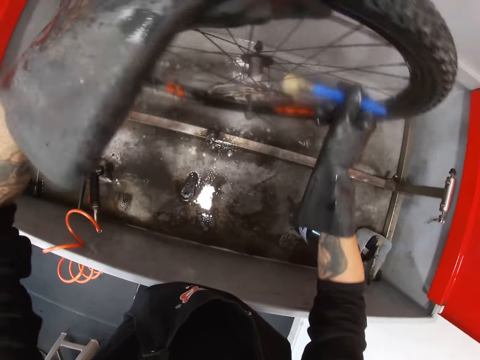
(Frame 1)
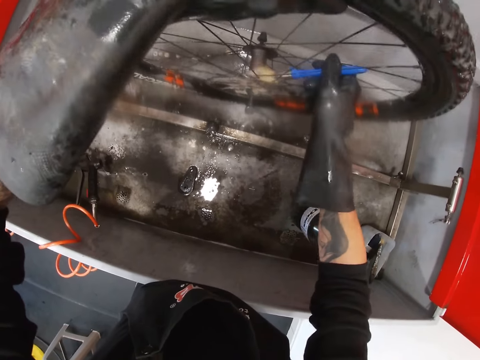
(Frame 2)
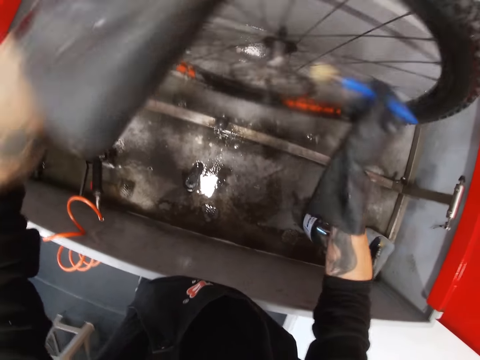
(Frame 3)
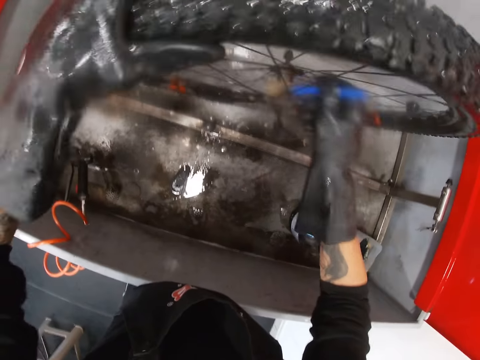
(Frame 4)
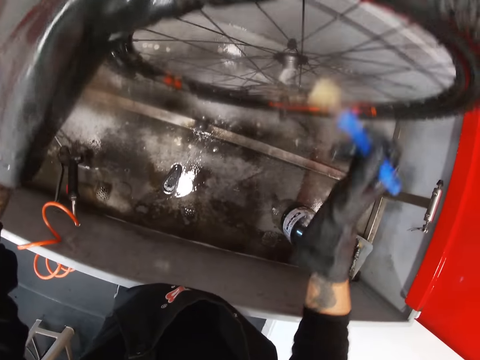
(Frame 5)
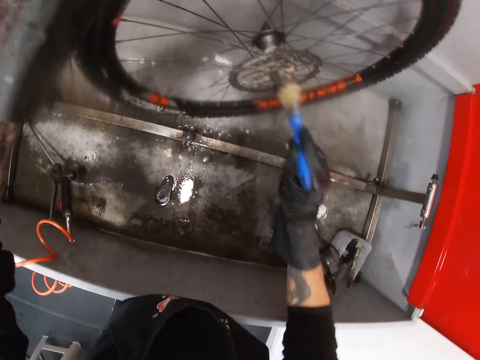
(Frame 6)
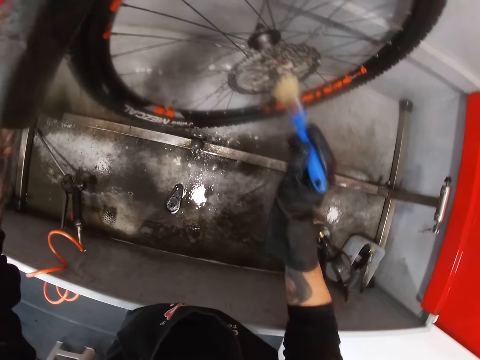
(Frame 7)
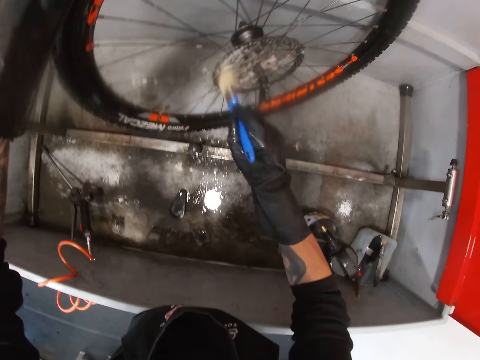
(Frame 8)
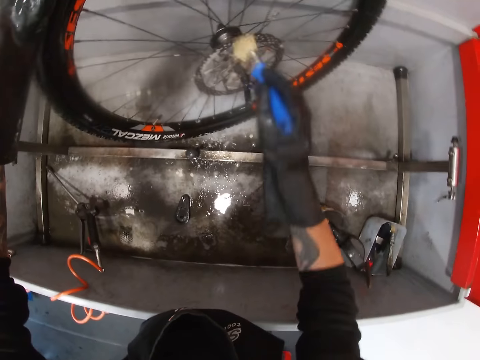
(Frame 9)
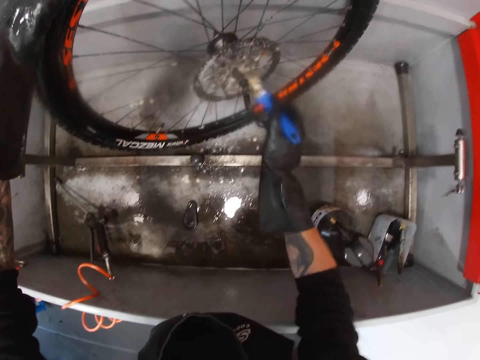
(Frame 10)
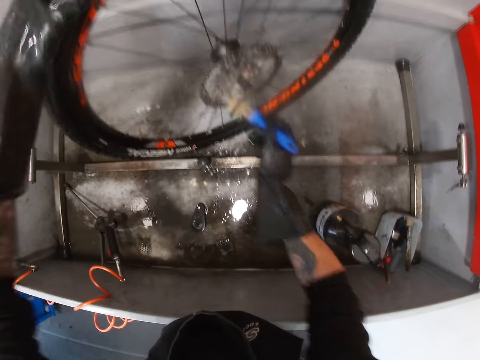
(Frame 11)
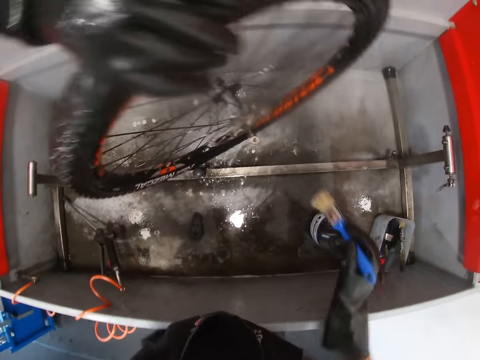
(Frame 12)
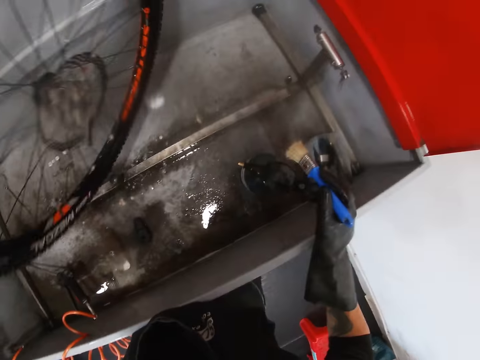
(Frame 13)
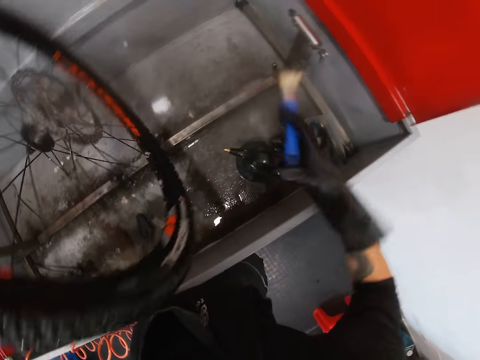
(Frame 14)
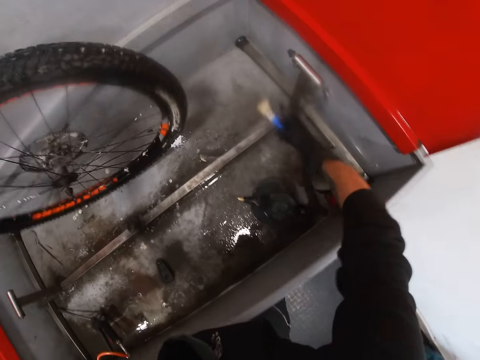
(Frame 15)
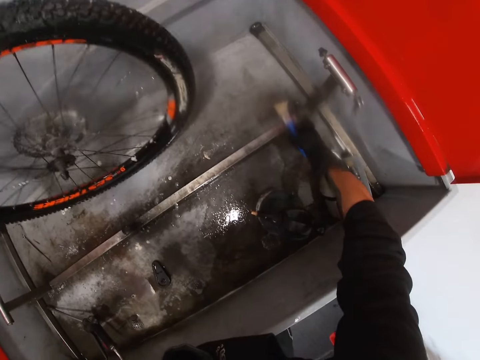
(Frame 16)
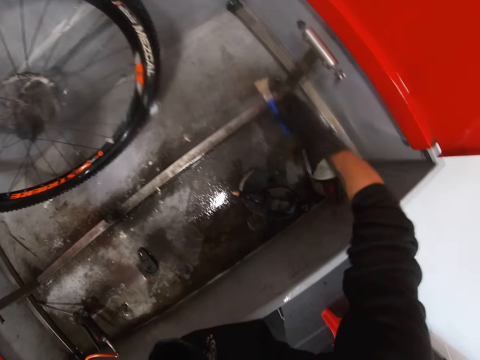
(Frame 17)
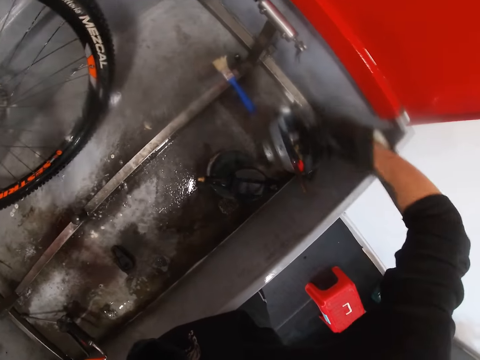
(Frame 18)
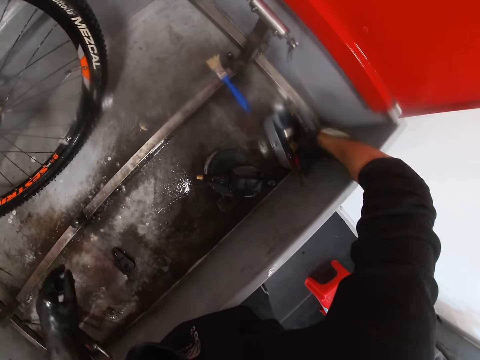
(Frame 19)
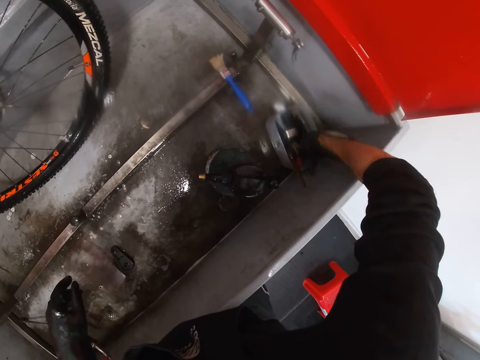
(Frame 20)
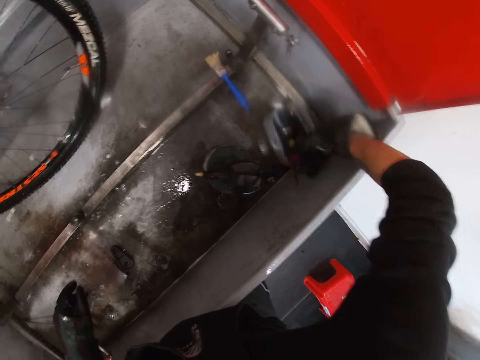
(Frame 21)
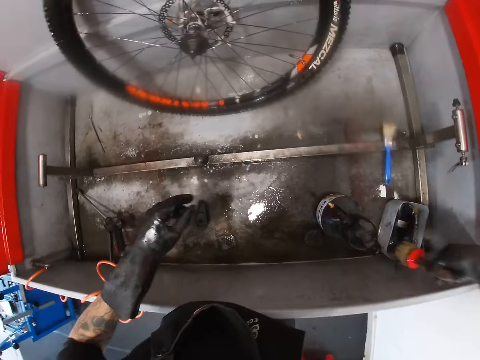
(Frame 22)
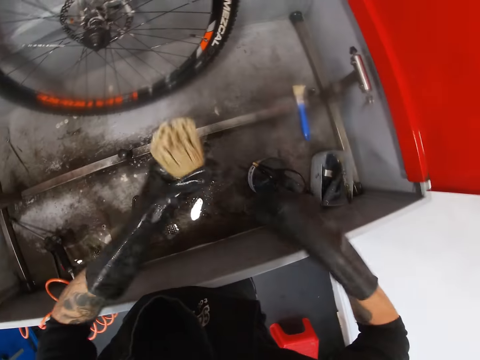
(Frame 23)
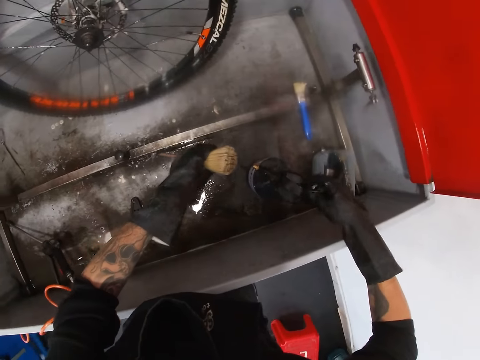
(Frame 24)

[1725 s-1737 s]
The camera wearer turns the tyre with his gloved left hand. He drops the brush inside the bicycle wash with his gloved right hand. He takes a brush from the container inside the bicycle wash with his gloved right hand. He transfers the brush from his gloved right hand to his gloved left hand. He holds the brush.

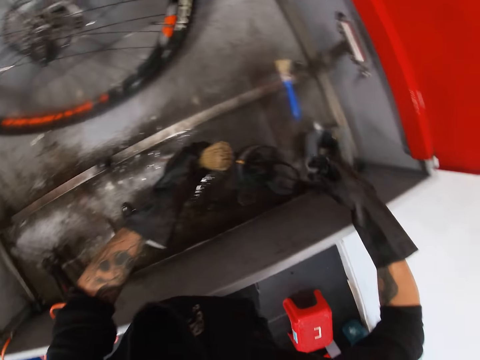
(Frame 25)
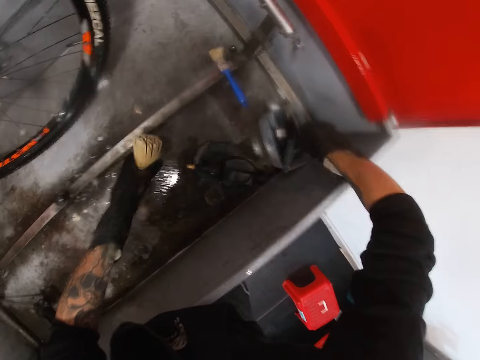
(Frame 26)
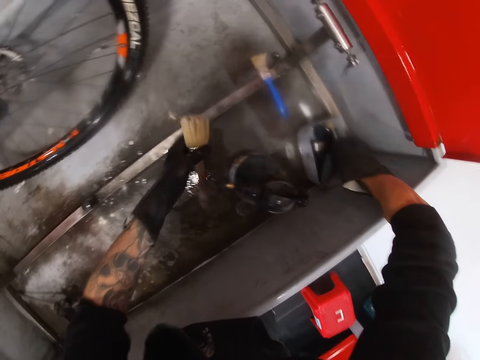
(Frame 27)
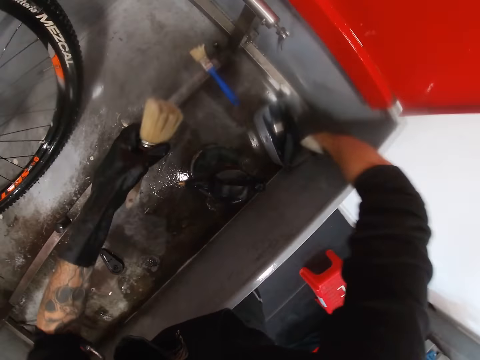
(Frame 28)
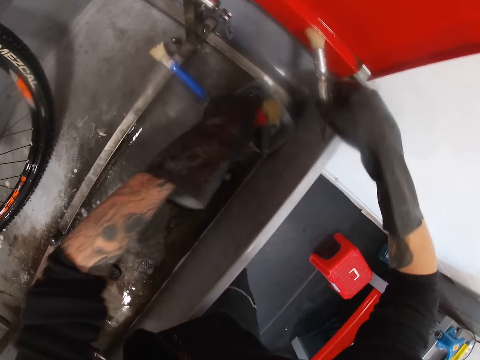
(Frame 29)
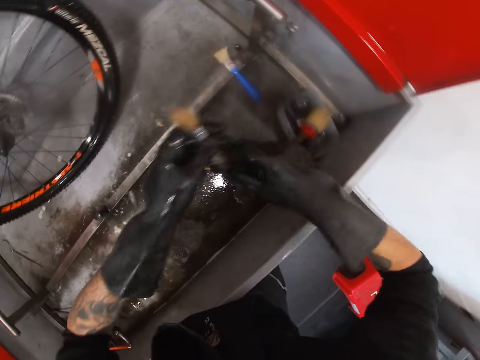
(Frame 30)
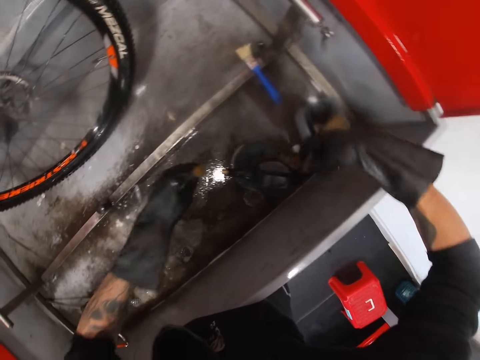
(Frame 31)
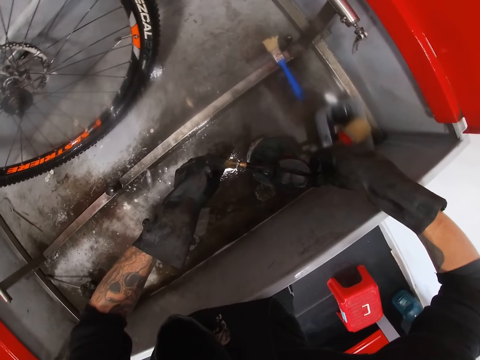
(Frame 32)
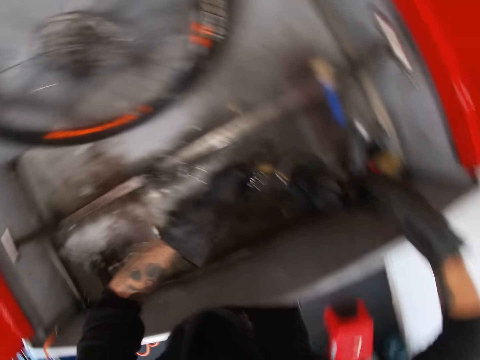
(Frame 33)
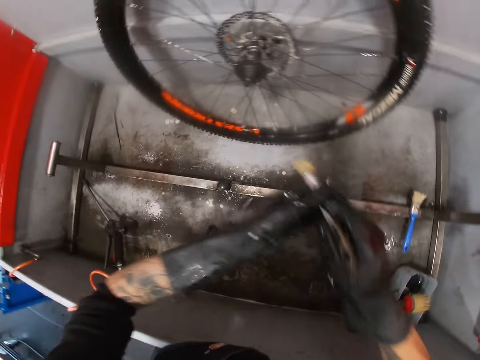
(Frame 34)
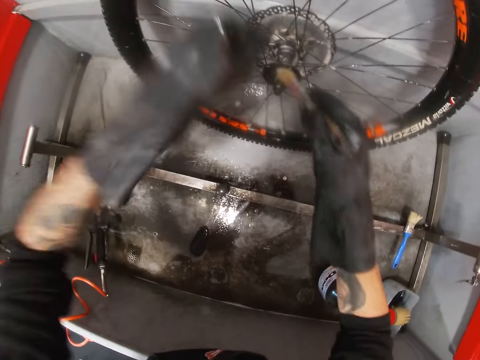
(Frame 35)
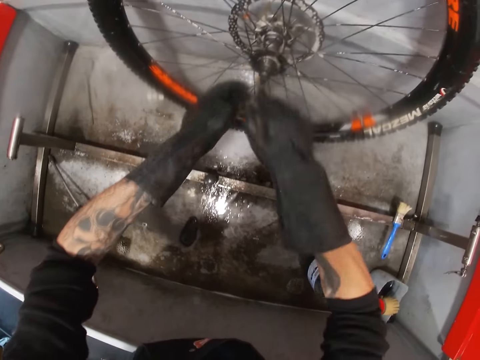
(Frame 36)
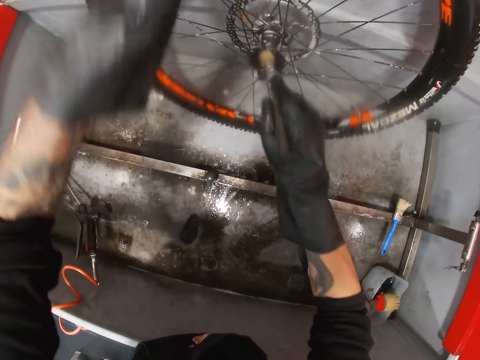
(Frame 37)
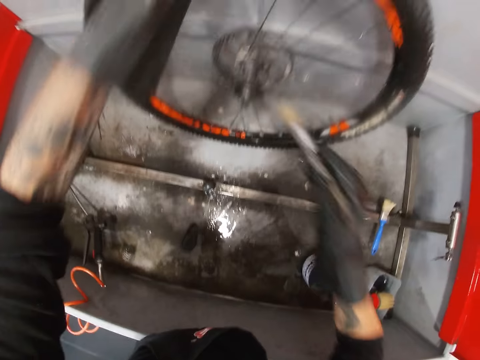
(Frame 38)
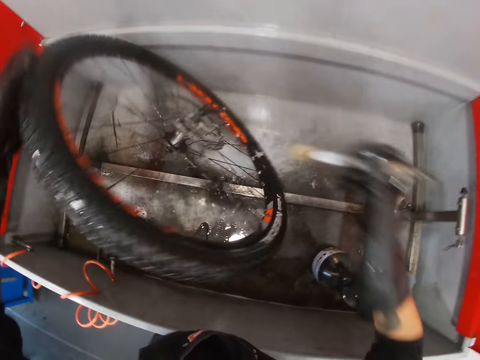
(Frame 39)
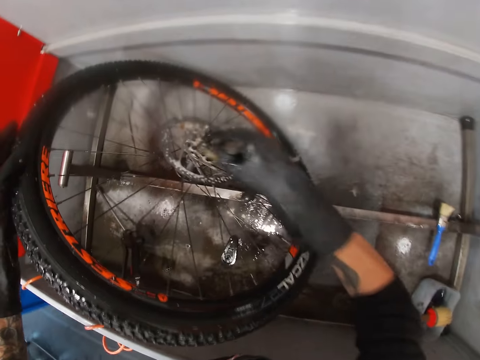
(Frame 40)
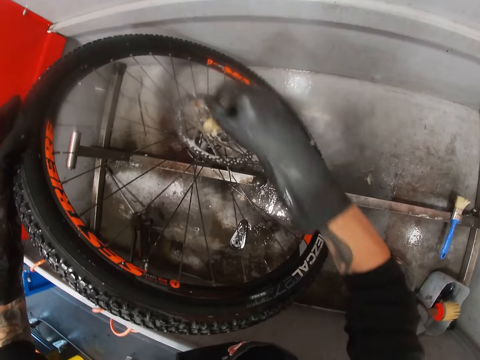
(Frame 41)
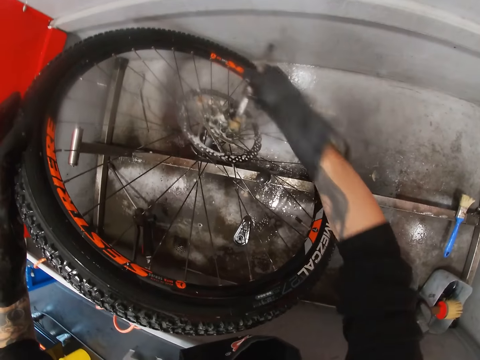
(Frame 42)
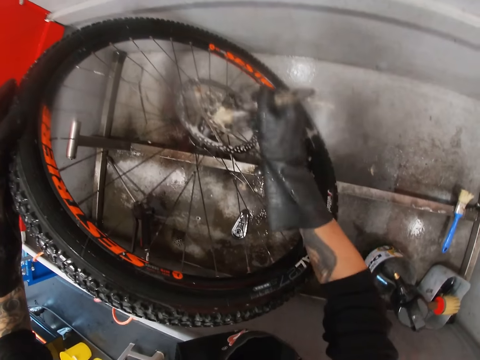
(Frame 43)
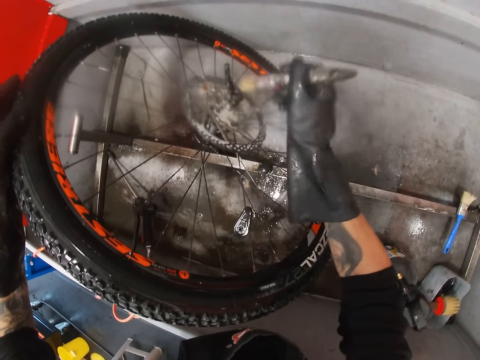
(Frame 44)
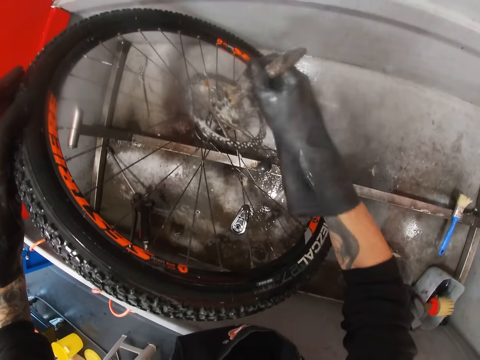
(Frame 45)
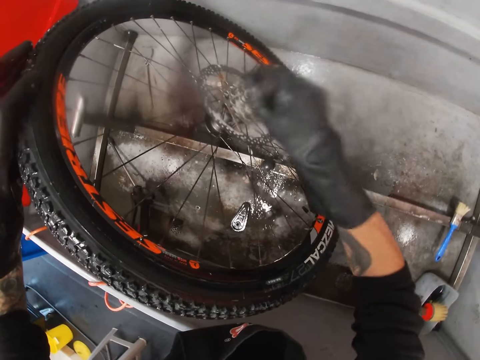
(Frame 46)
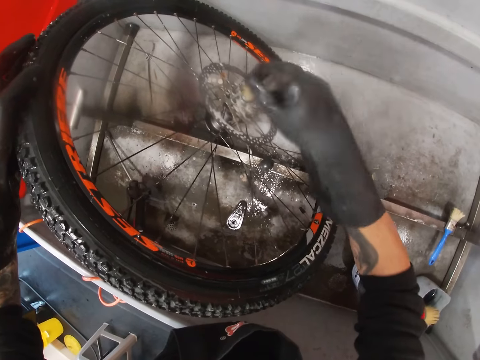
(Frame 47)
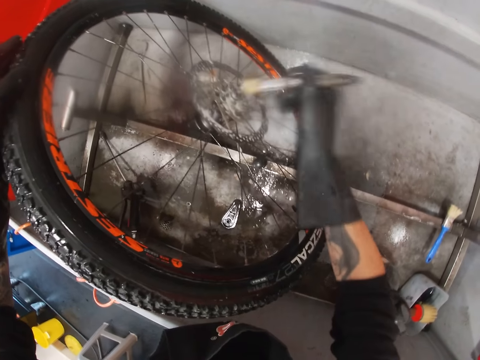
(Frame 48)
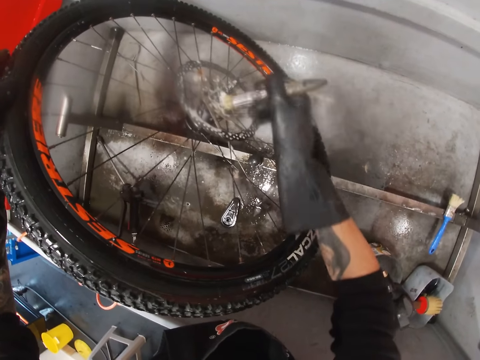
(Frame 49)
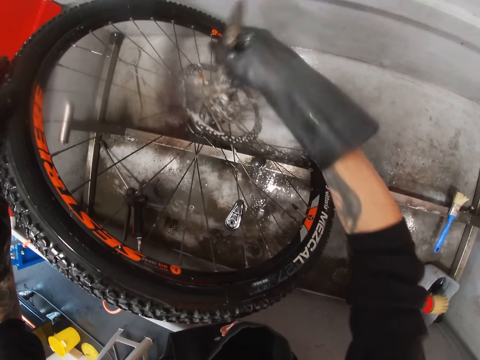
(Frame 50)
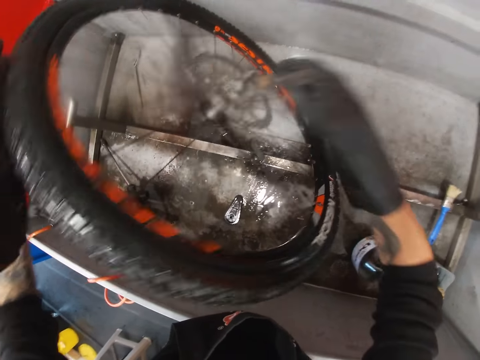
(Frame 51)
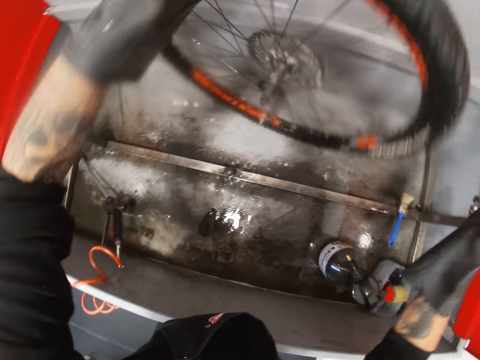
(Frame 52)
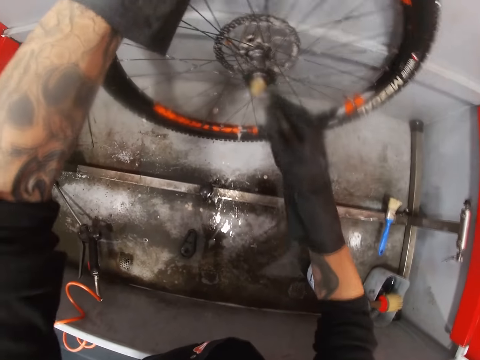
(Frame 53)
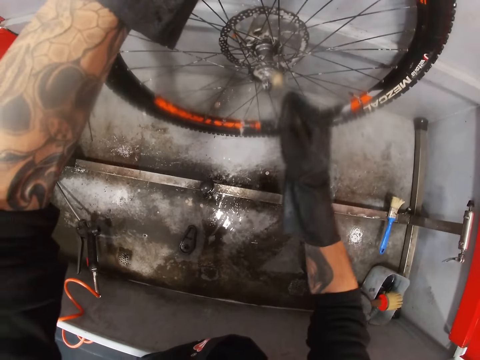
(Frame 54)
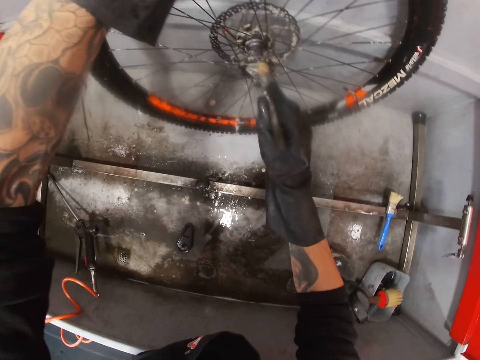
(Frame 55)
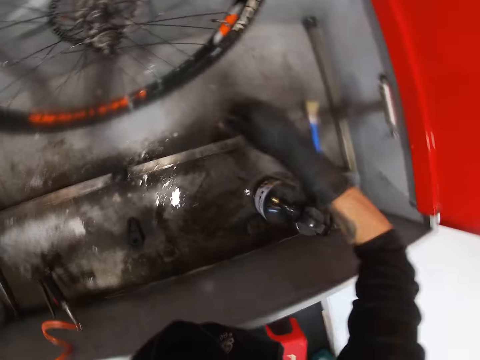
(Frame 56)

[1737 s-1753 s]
The camera wearer touches the tin. He takes a brush from the container inside the bicycle wash with his gloved right hand. He drops the brush inside the container with his gloved left hand. He transfers the brush from his right hand to his gloved left hand. He sprays soap on the brush from the bottle with his gloved right hand. He transfers the brush from his left hand to his gloved right hand. He brushes the bicycle tyre rotor with the brush in his gloved right hand. He turns the bicycle tyre with his gloved left hand. He brushes the bicycle tyre rotor with the brush in his gloved right hand. He turns the bicycle tyre with his gloved left hand. He brushes the bicycle tyre rotor with the brush in his gloved right hand.
